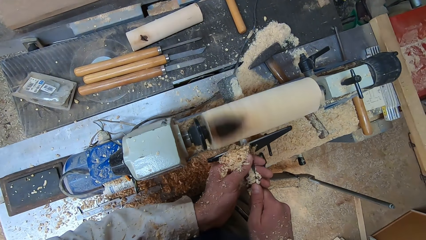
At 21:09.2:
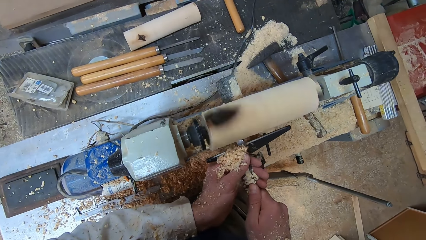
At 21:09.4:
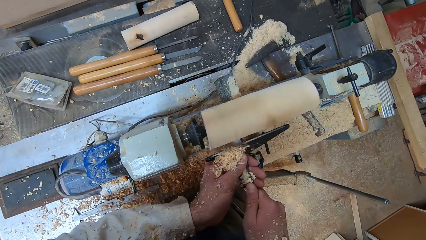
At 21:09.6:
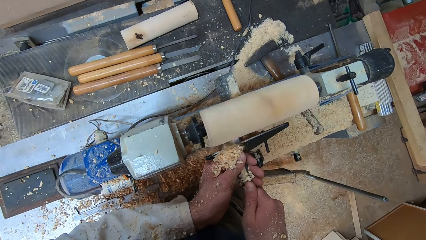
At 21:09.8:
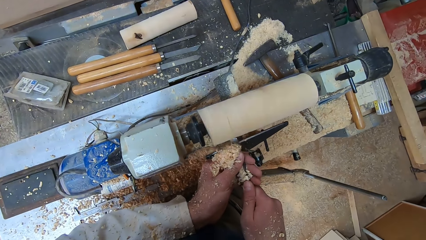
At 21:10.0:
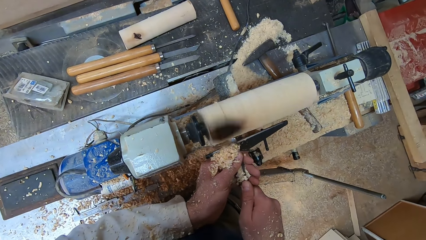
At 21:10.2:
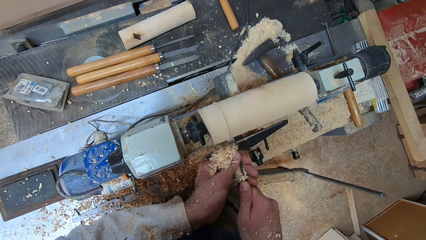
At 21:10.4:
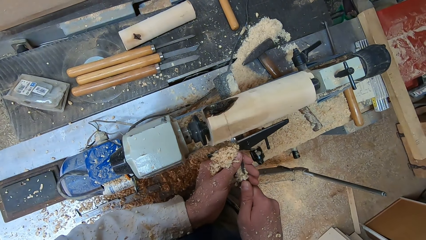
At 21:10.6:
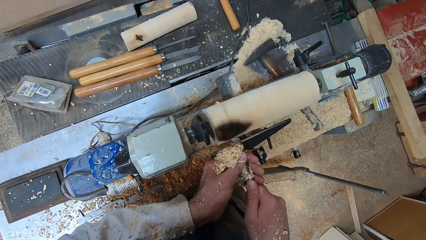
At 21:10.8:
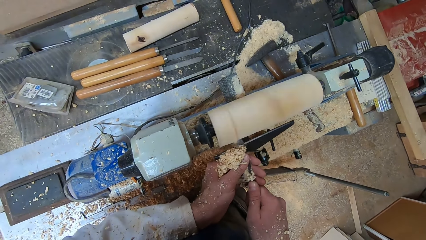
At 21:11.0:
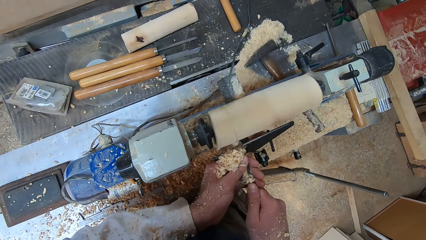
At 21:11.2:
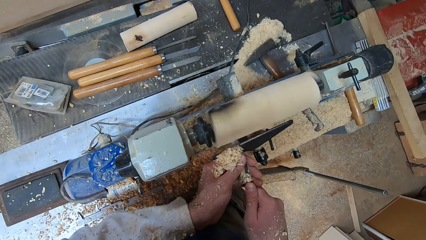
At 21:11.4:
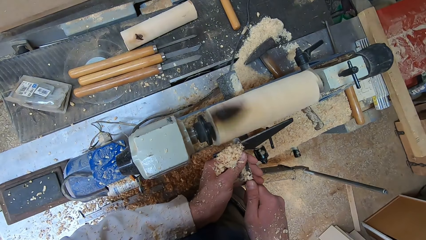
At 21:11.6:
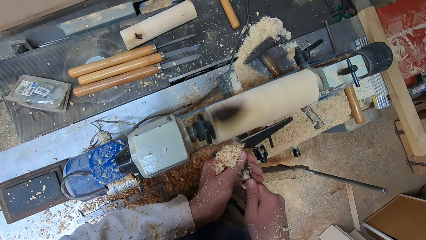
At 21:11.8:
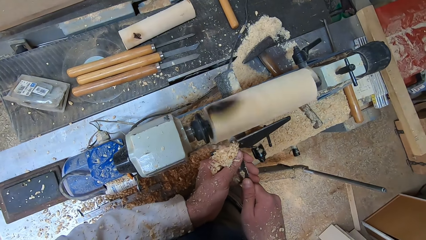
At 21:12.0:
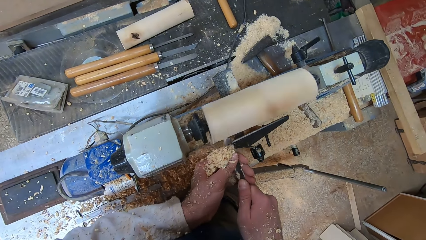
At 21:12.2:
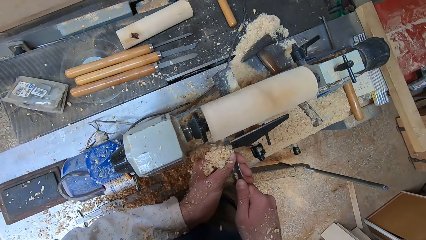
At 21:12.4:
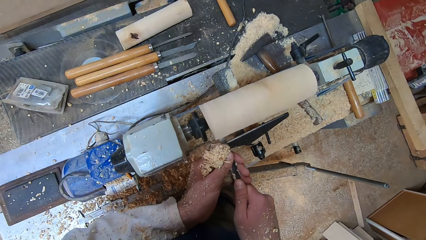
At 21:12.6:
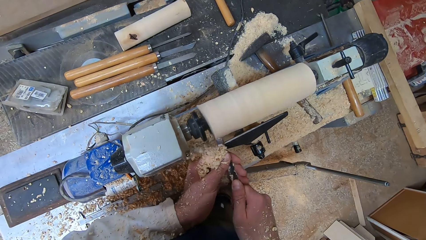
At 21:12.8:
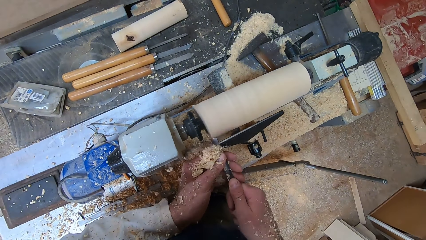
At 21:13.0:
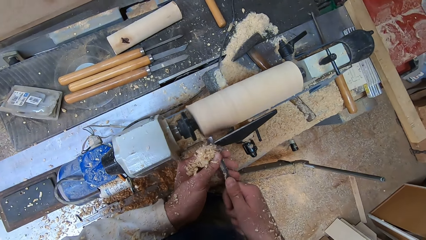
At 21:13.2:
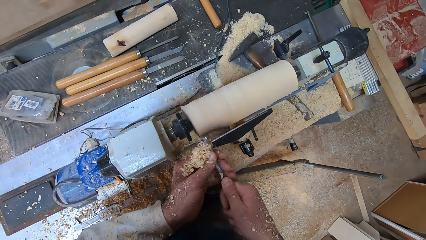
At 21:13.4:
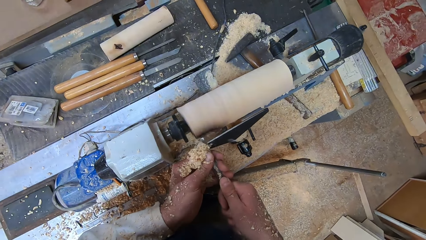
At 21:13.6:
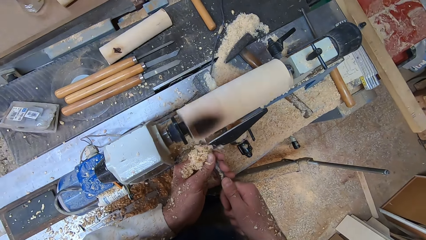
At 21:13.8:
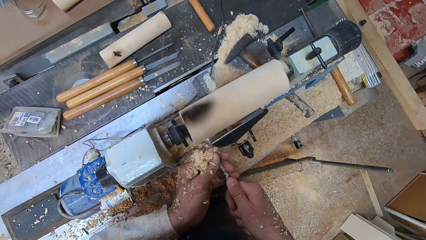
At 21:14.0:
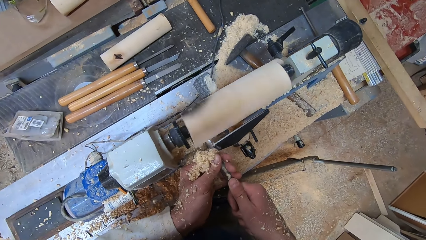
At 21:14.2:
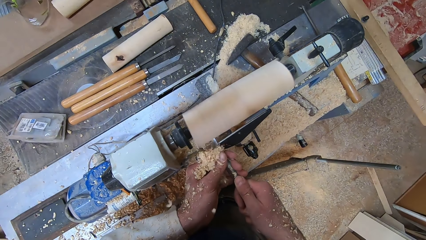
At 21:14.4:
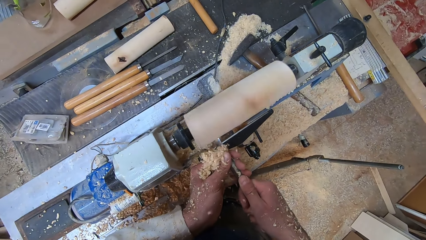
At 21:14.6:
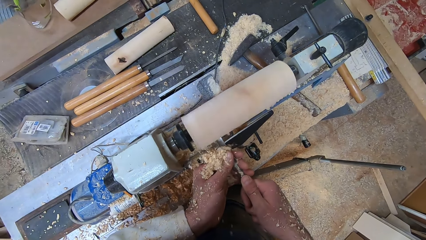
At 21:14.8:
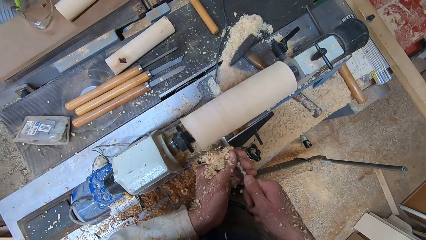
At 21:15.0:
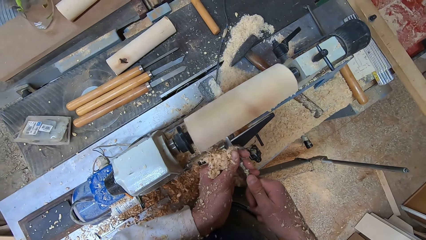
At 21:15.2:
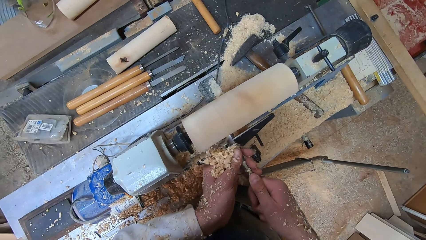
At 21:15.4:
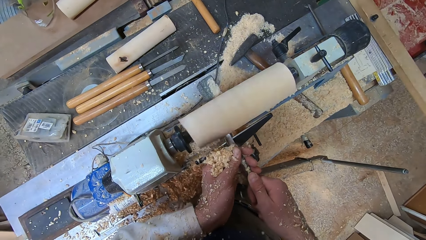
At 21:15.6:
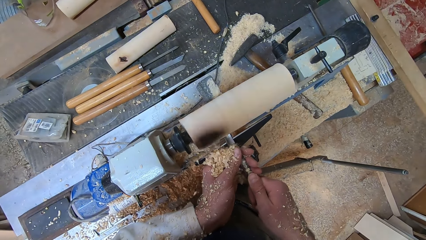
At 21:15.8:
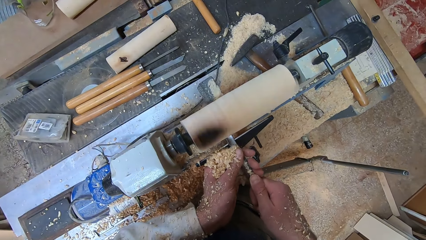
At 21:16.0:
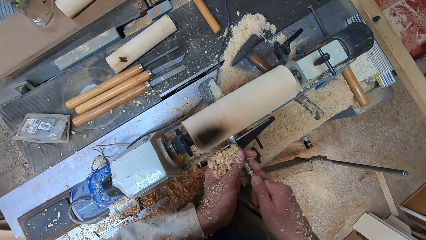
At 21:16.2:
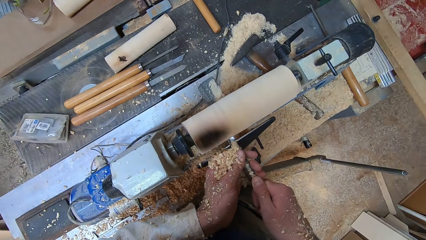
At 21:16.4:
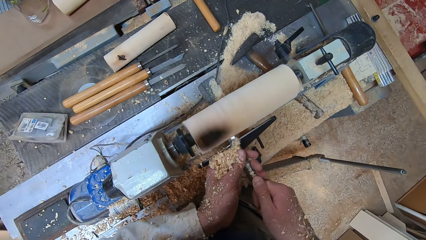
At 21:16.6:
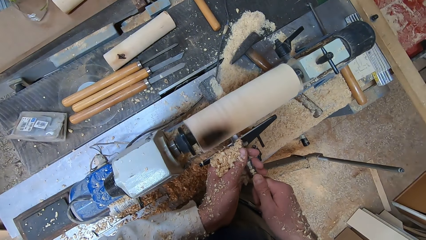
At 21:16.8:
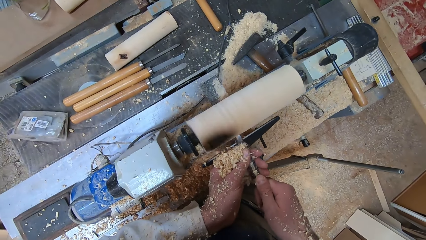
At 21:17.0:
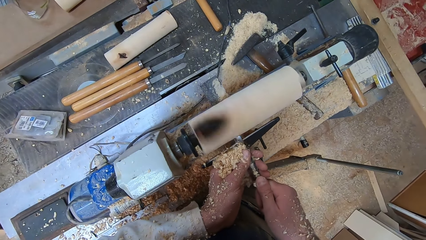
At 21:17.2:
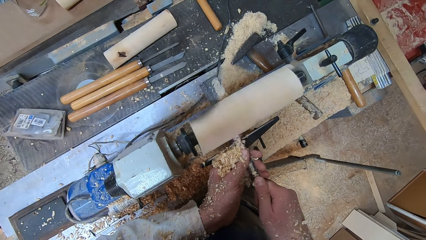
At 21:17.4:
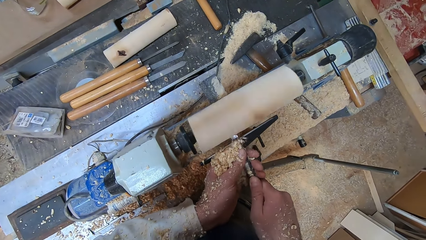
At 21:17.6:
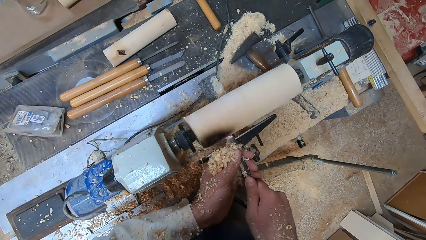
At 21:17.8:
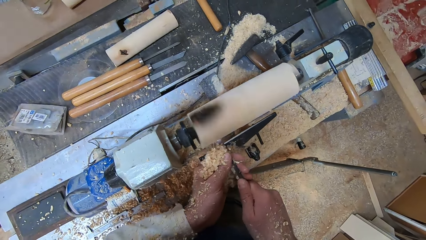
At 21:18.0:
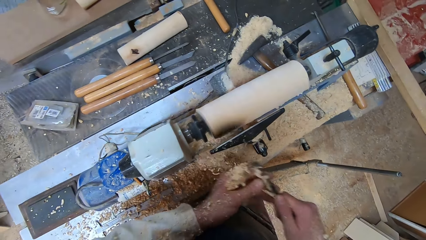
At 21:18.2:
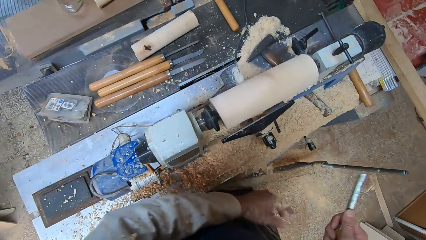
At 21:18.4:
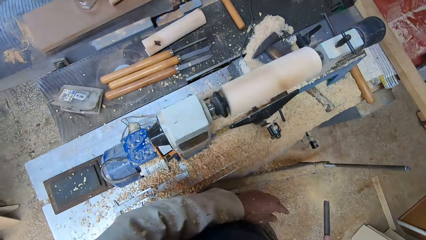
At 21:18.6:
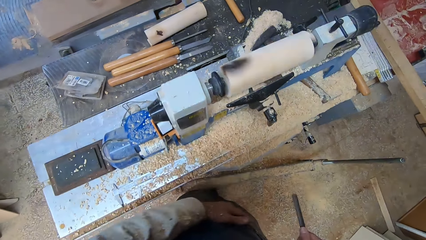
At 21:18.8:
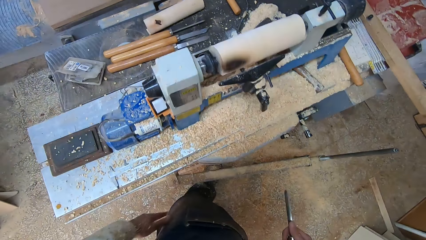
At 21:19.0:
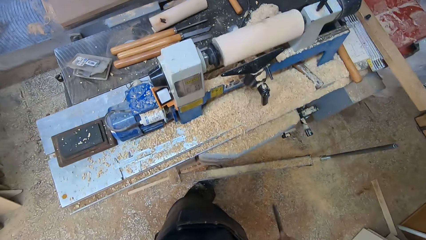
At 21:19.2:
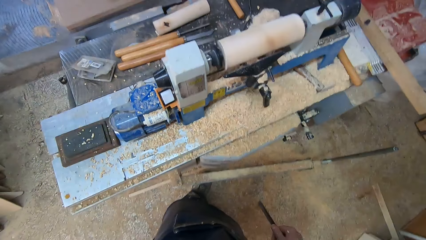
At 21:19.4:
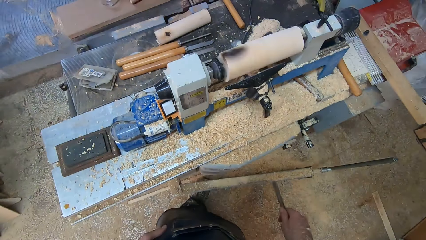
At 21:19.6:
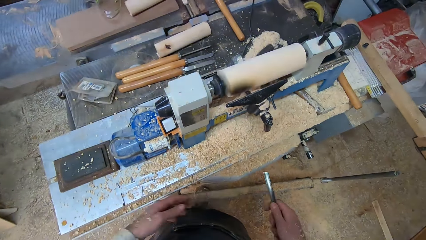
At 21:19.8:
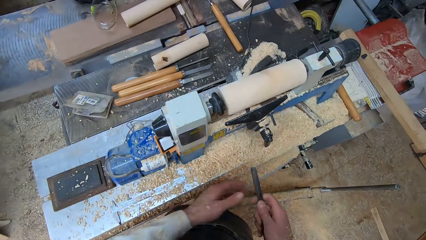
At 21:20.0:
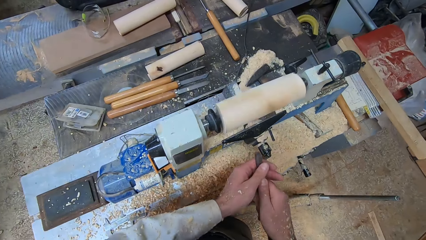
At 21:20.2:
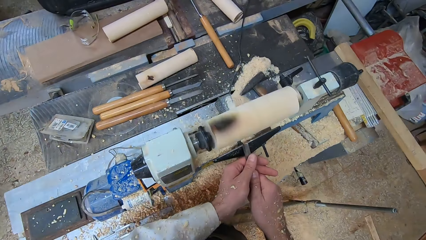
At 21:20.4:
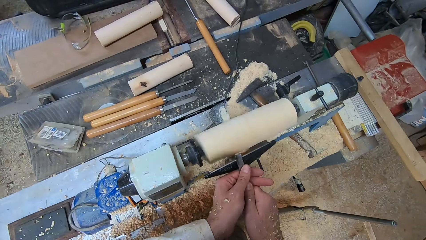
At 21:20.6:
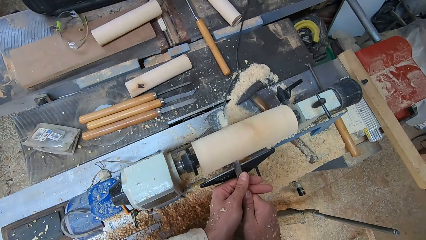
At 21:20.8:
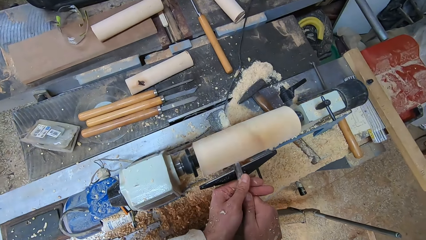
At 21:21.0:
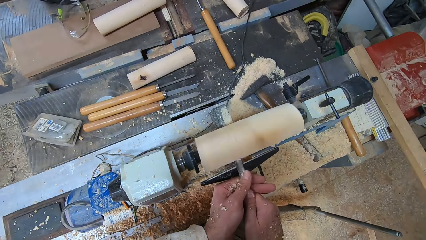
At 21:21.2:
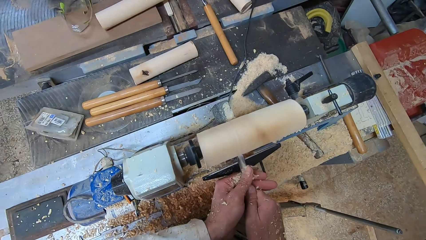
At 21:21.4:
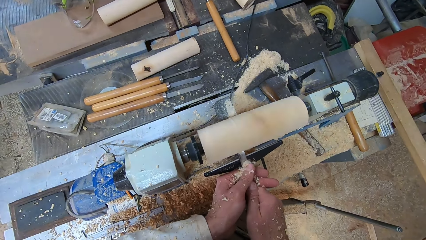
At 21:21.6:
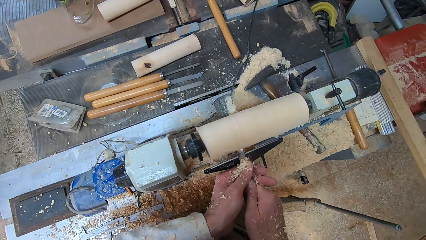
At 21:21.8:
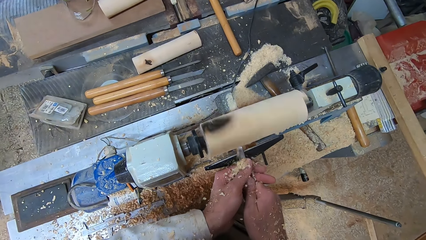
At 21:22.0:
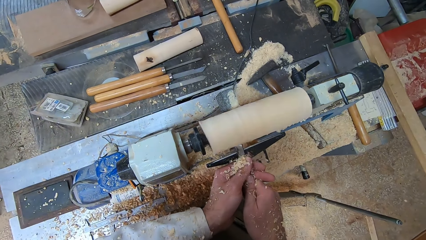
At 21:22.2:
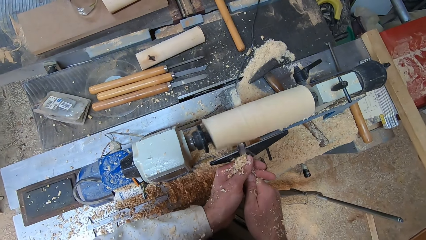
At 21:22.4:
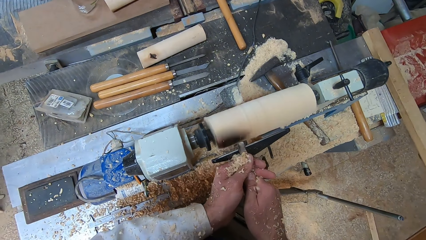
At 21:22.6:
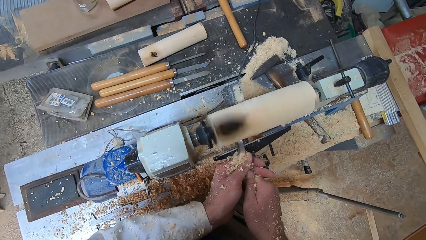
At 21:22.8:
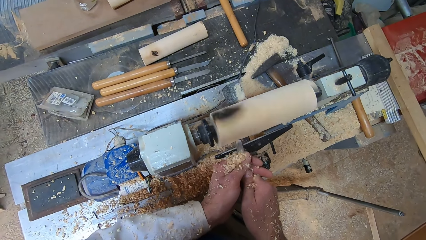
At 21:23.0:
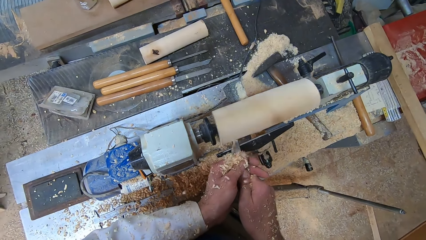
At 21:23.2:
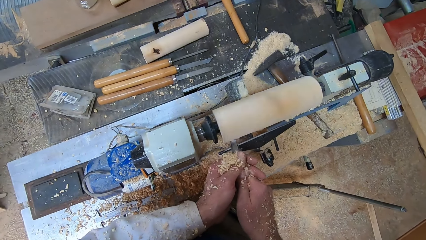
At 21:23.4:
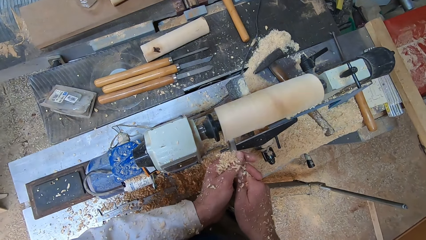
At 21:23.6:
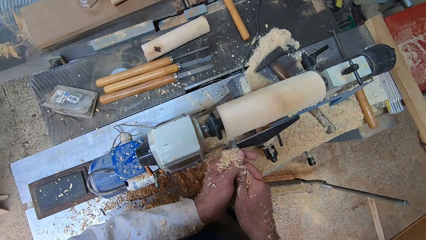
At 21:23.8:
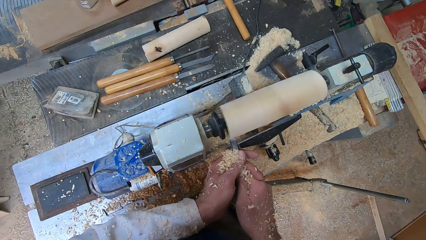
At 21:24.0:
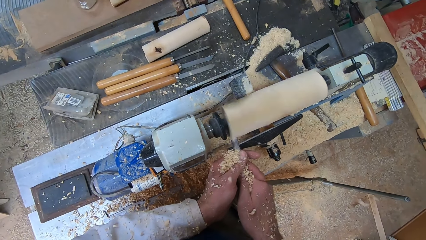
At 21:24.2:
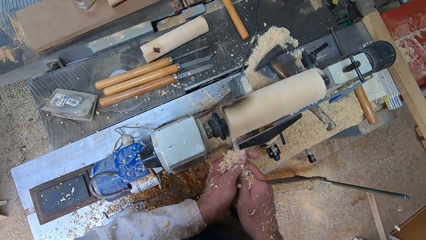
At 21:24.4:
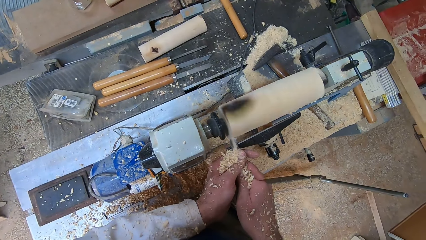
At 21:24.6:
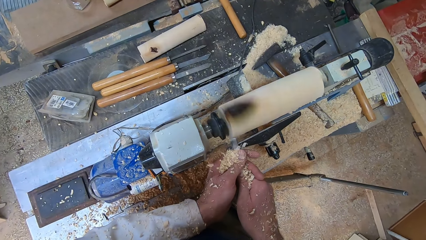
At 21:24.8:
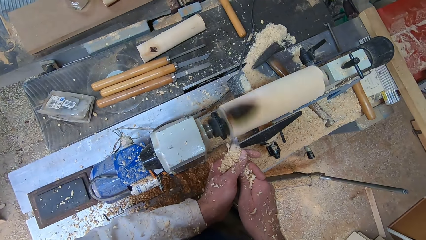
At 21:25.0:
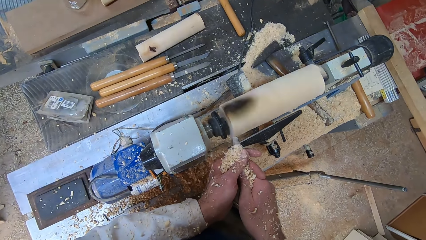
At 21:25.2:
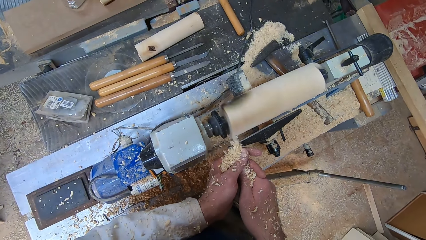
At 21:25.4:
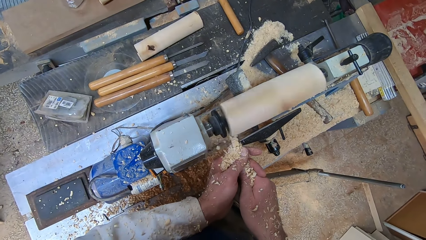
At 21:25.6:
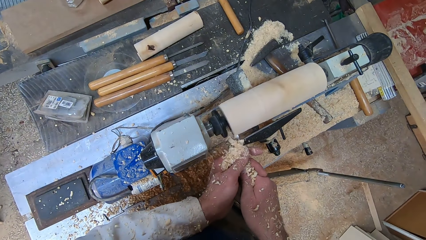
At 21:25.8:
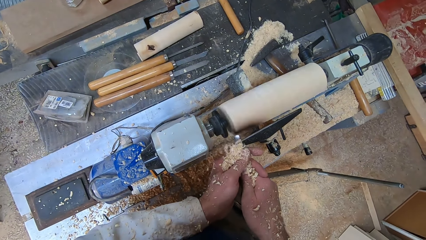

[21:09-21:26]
The camera wearer shakes wood shavings off his hands. He holds the gouge with both hands. He shaves the round wood in the round wood making machine with the gouge in both hands.
